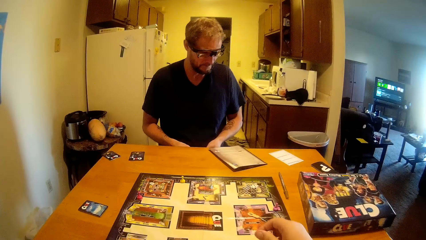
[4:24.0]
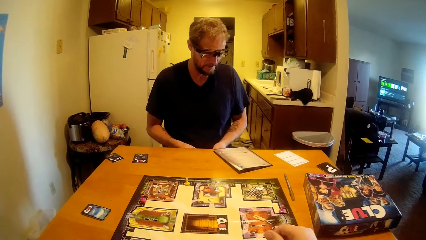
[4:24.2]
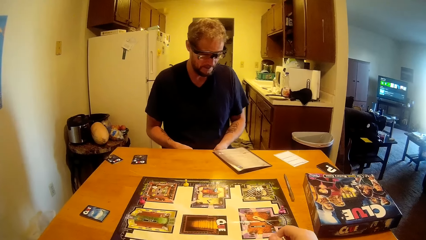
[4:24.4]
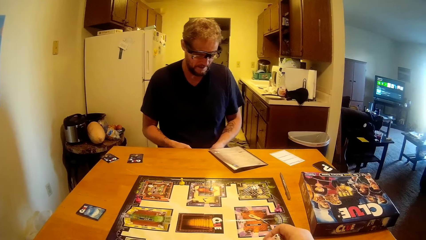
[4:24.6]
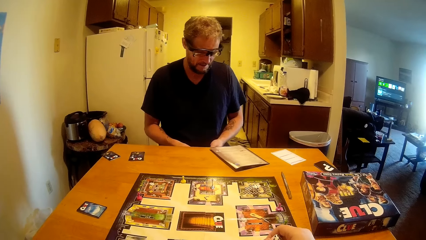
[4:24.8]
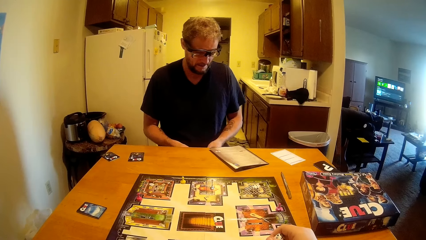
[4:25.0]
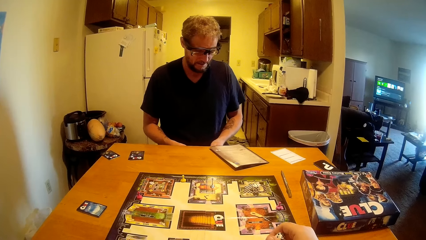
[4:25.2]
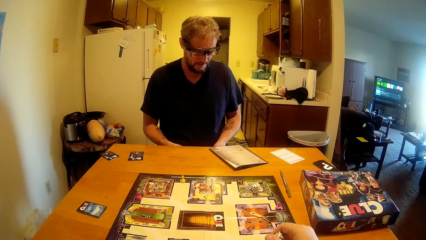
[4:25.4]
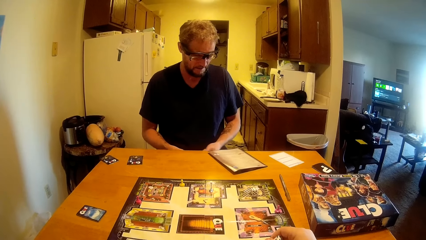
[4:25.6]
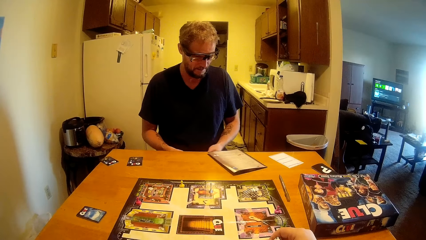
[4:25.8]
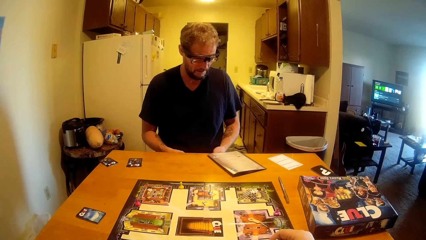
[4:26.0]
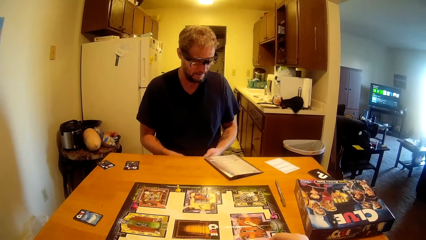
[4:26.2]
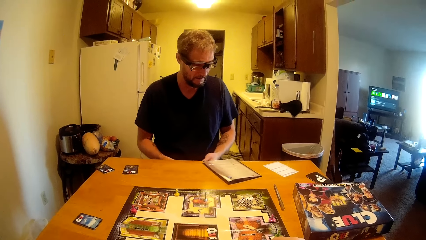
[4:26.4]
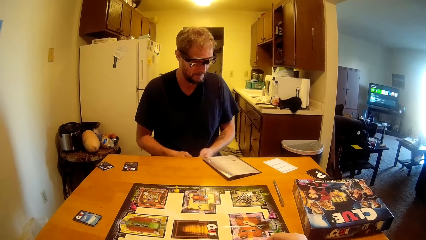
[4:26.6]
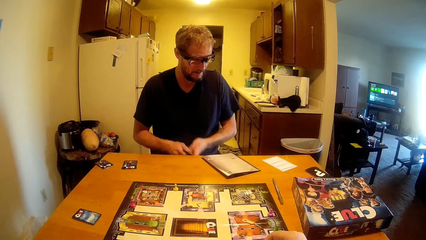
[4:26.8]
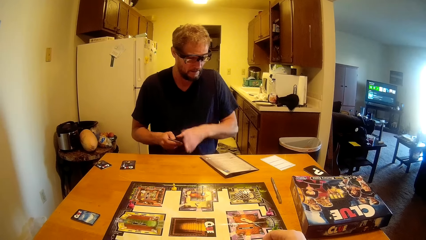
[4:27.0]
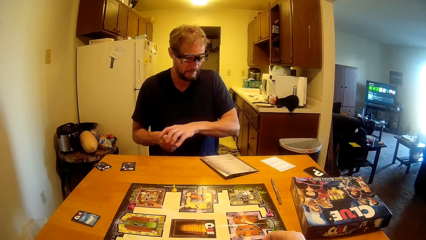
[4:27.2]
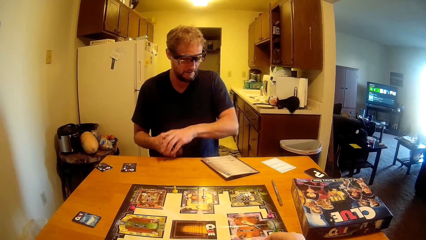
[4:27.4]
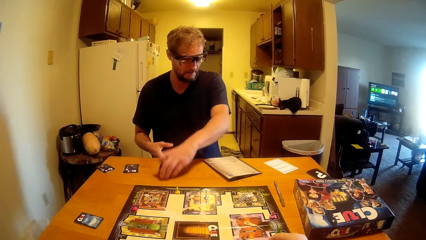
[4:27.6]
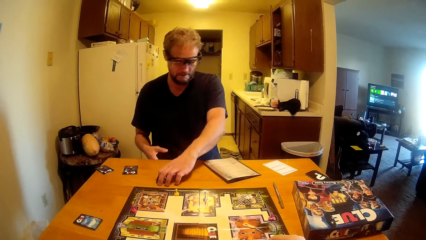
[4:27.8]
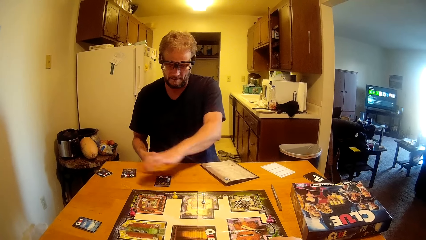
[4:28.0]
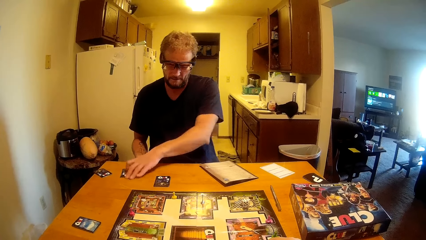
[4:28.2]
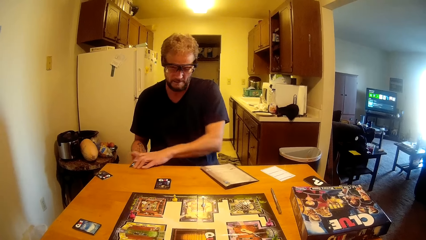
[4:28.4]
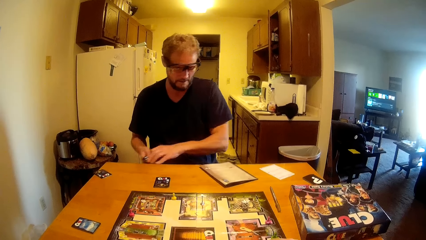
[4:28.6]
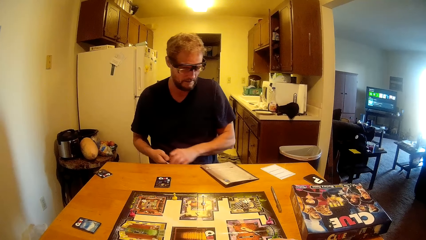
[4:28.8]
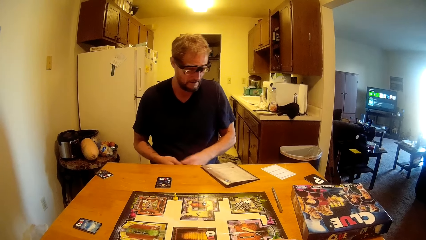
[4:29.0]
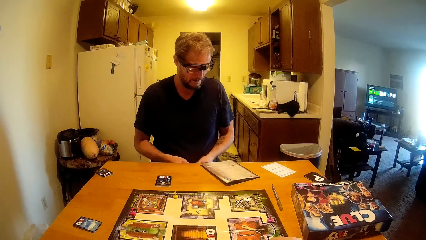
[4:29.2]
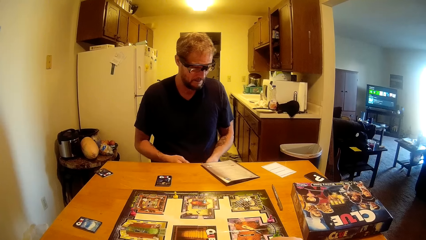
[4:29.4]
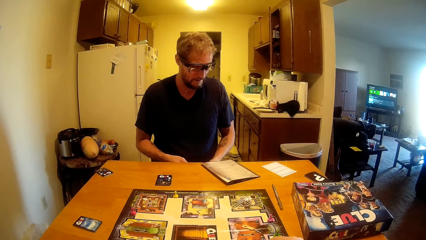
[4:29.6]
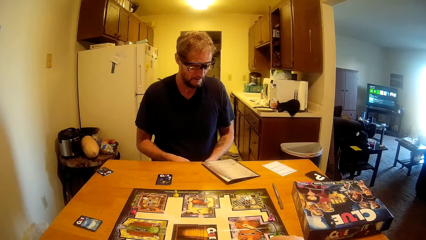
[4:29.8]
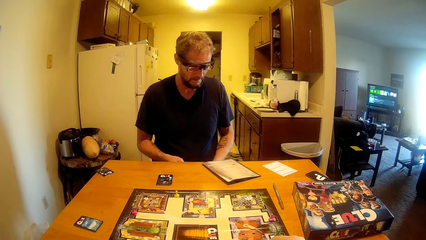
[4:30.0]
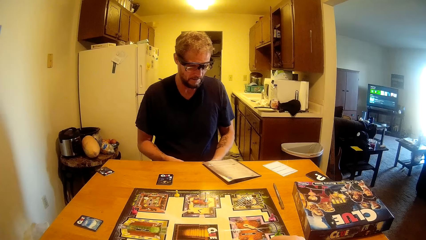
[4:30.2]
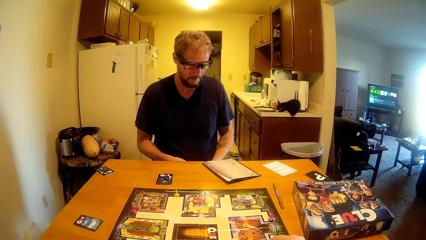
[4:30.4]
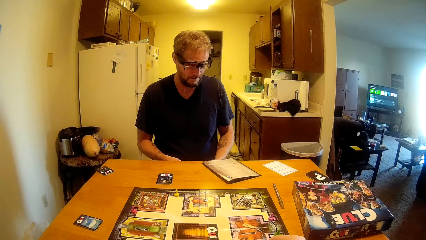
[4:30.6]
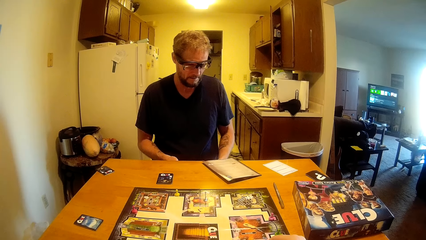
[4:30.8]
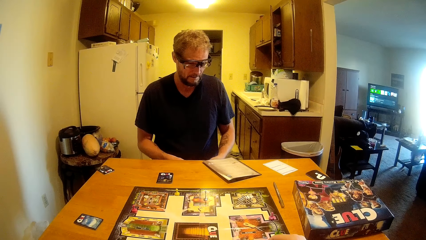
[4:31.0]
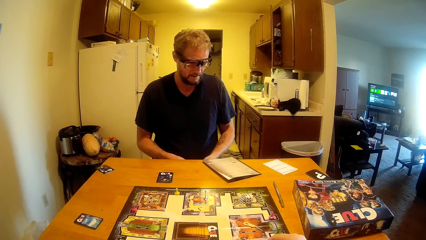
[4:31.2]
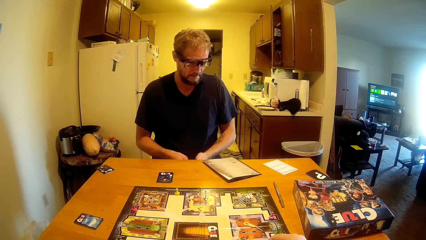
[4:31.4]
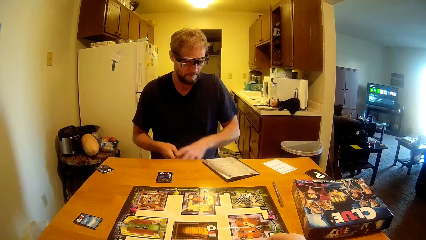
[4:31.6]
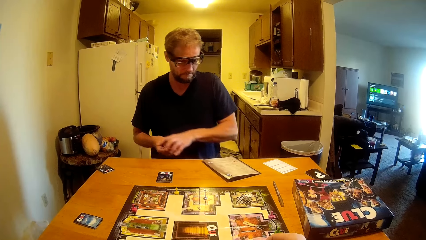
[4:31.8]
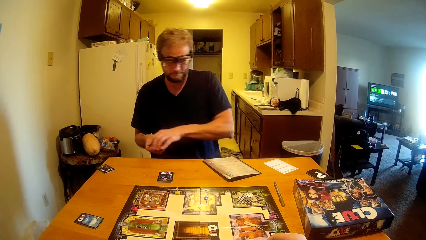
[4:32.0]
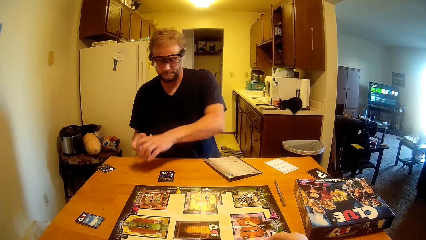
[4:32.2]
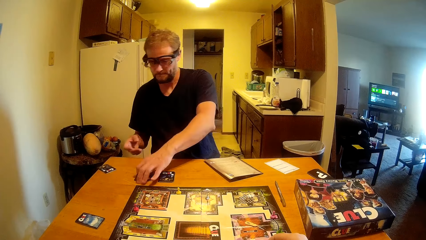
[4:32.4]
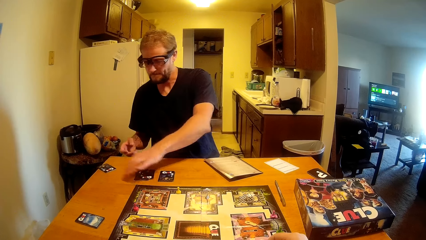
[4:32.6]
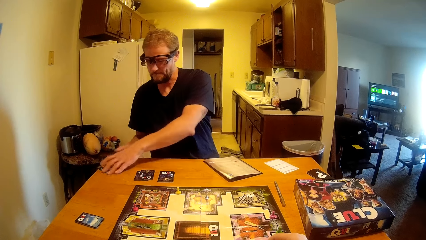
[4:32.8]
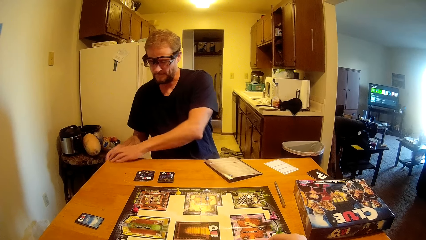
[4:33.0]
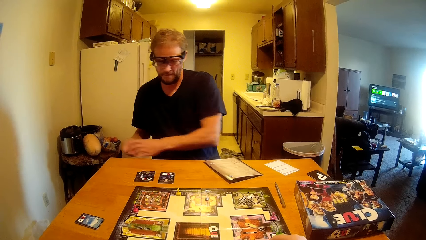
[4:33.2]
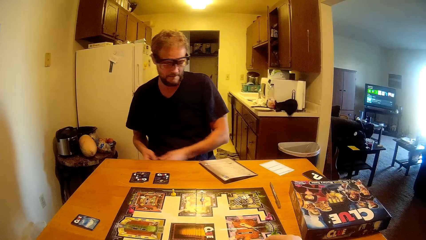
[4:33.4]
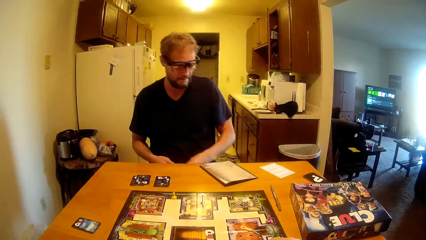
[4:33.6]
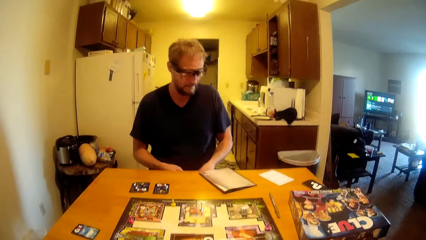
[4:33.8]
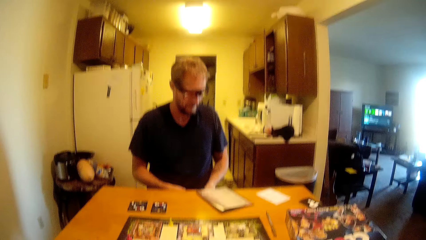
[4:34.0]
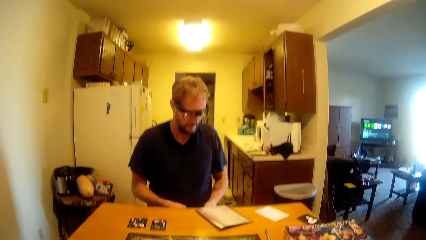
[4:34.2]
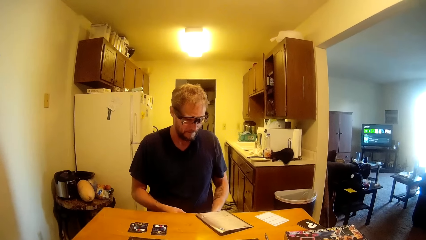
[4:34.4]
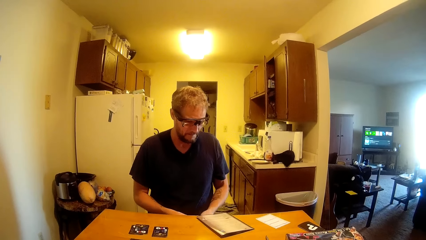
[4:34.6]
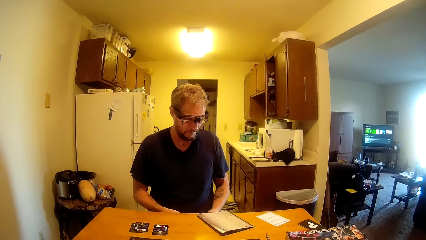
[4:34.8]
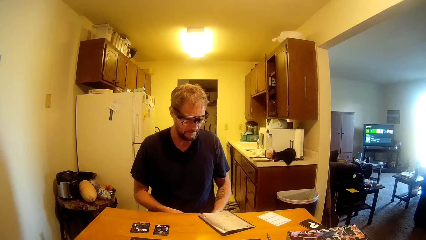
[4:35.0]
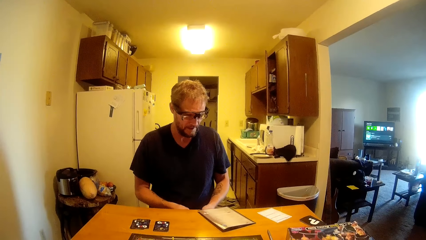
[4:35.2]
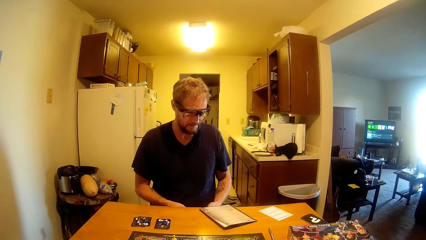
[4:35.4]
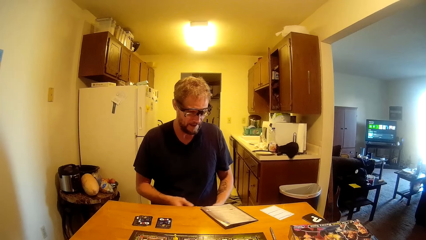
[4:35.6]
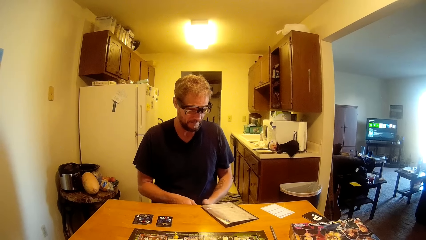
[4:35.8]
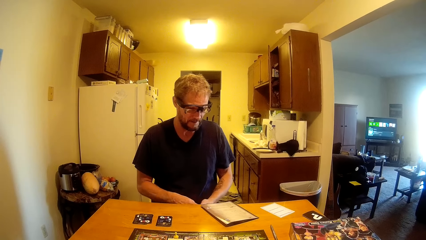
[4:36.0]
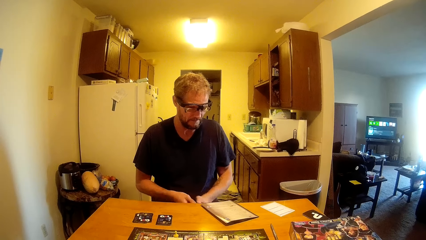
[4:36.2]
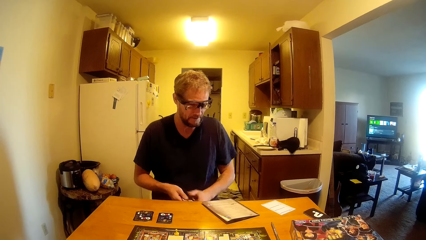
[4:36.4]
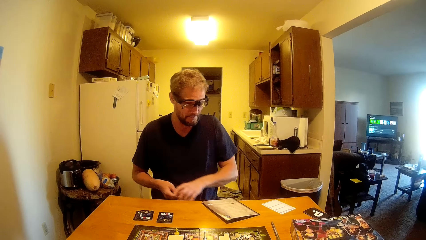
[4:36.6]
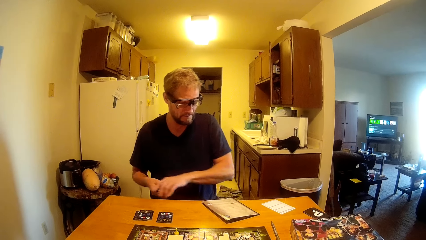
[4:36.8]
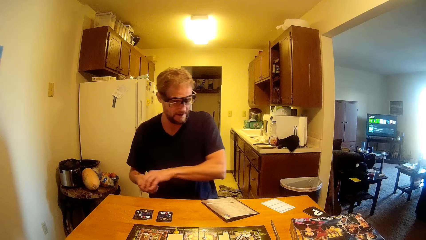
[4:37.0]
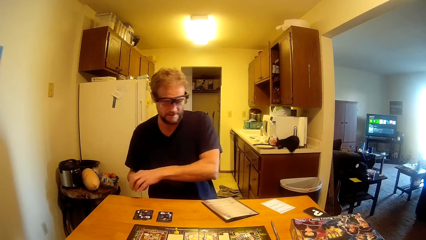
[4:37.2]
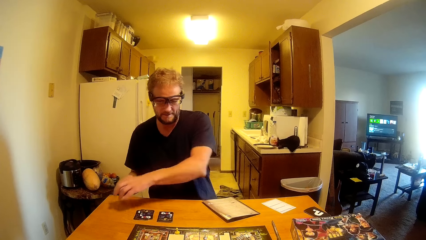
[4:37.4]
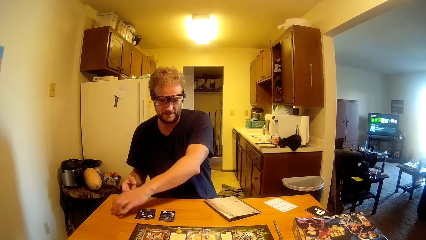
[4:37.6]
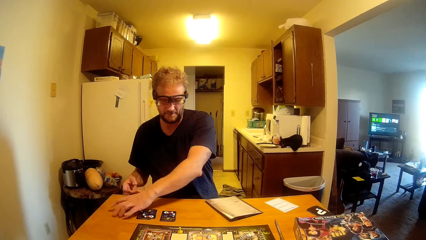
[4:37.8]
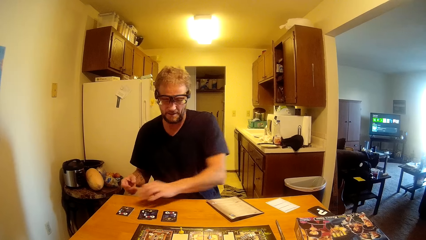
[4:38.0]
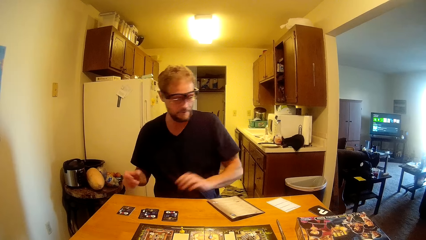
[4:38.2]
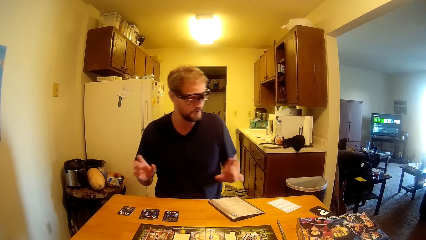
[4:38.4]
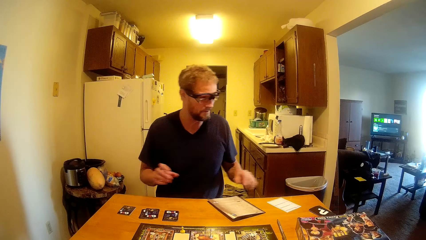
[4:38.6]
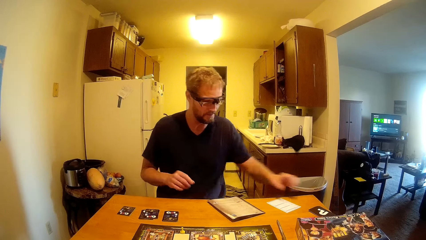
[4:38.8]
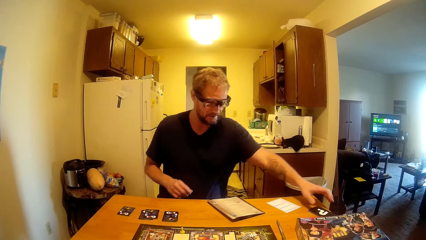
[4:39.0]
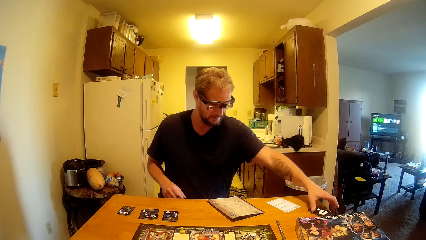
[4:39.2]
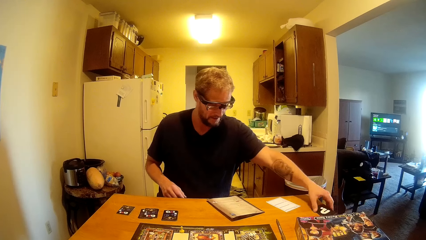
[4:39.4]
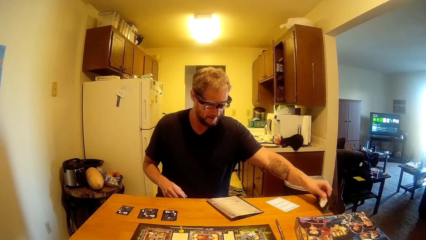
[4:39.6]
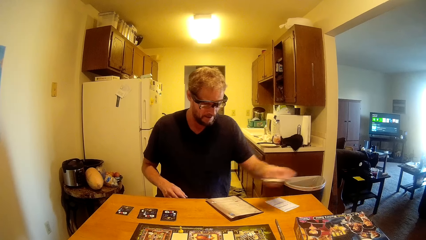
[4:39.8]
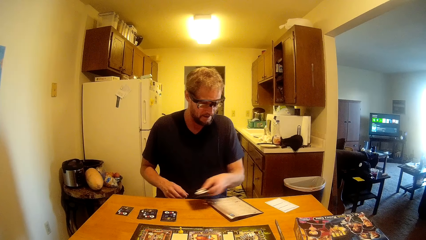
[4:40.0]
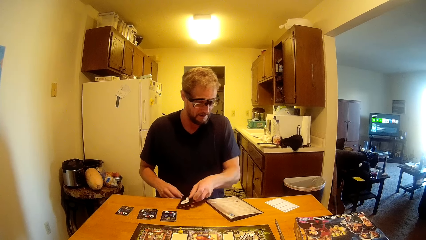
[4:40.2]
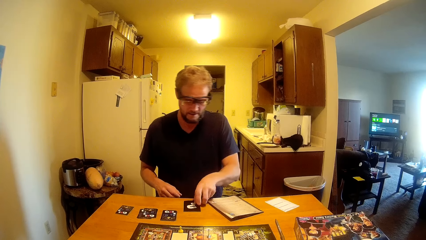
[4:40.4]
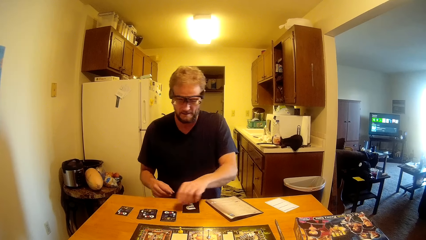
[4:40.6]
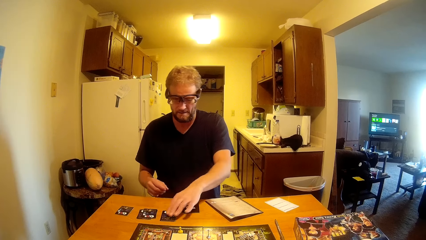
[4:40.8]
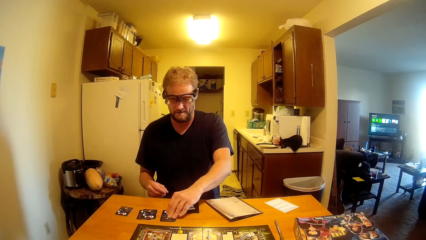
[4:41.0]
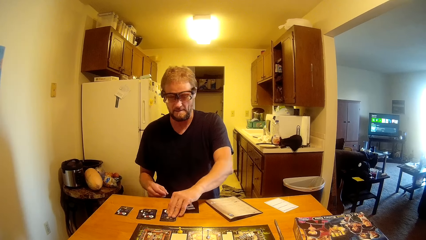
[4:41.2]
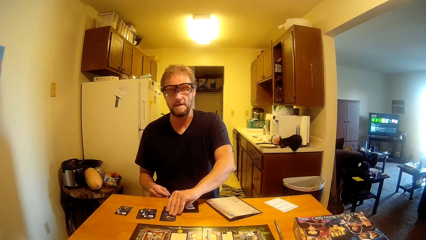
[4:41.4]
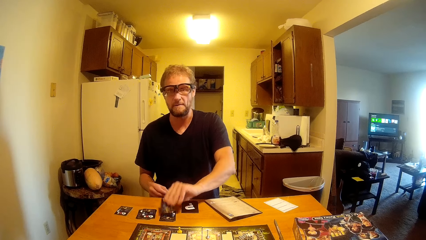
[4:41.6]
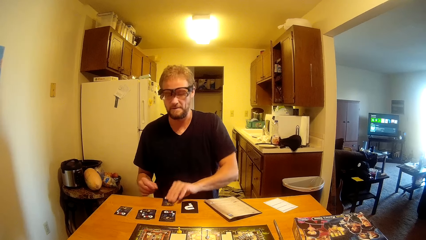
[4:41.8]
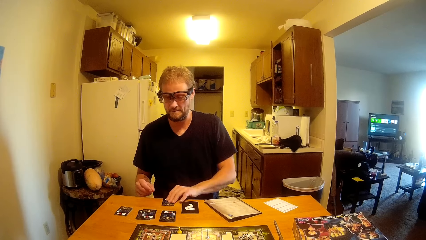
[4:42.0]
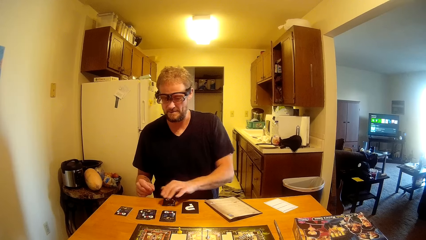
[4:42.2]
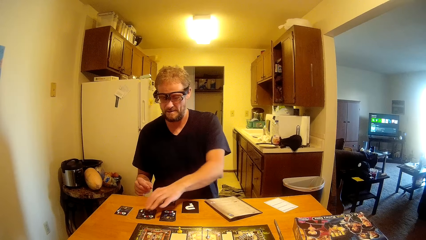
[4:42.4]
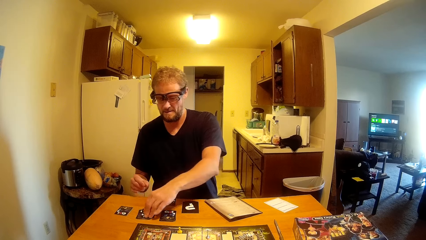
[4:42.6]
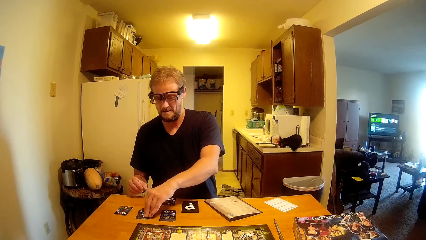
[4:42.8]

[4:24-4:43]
A man counts cards on his hand. He places cards on the table. He picks the cards from the table. He counts the cards on his hand. He places the cards on the table. He picks the cards from the table. He counts the cards on his hand. He places the cards on the table. He talks to the camera wearer. He picks the card from the table. He puts the card on the table. He picks the card from the table.
